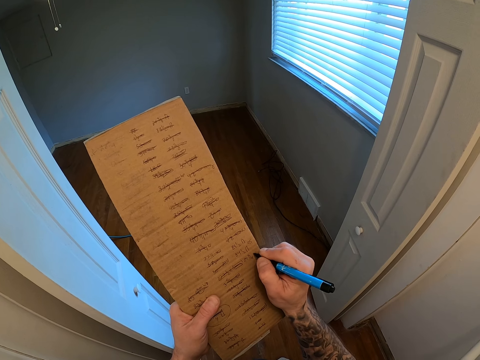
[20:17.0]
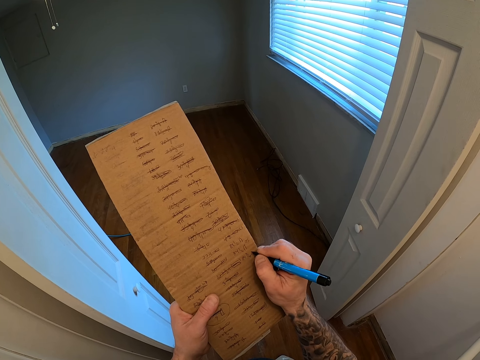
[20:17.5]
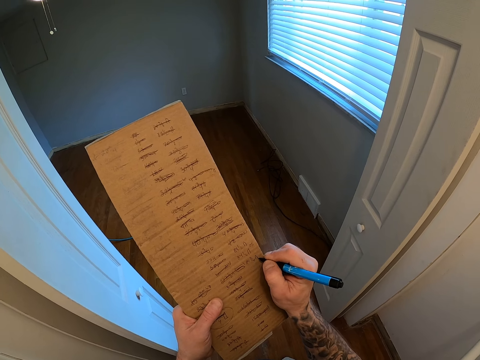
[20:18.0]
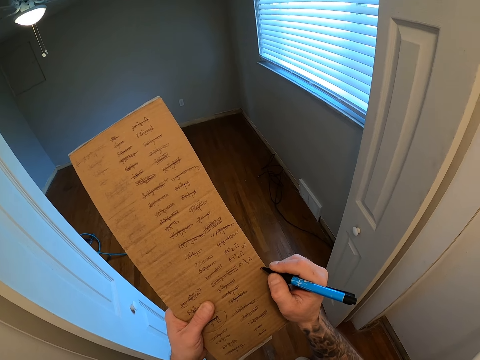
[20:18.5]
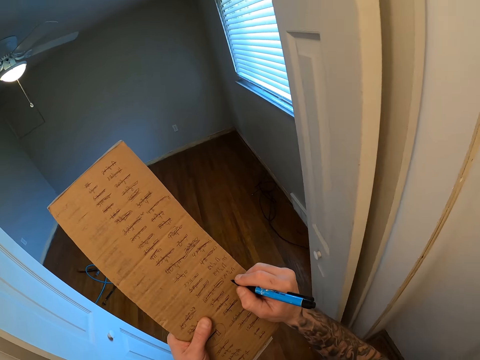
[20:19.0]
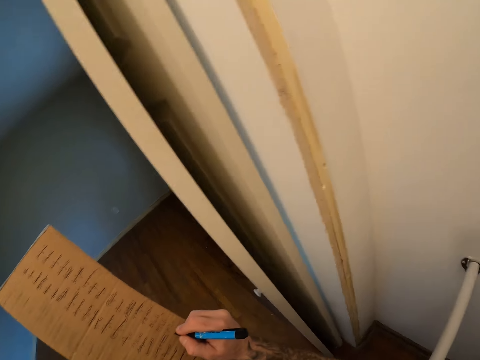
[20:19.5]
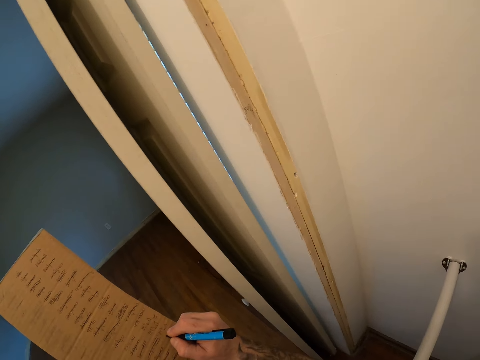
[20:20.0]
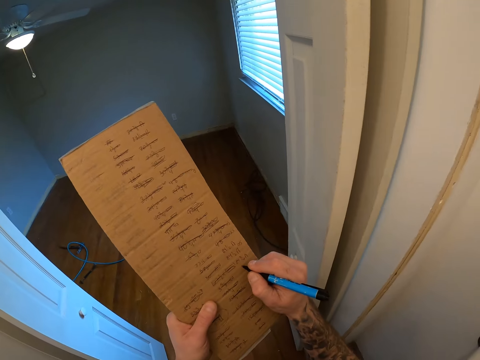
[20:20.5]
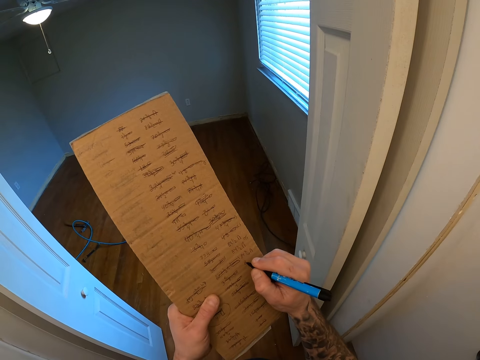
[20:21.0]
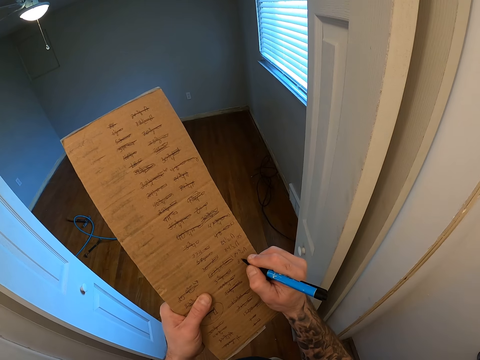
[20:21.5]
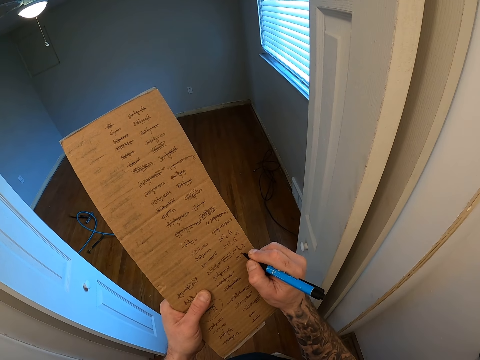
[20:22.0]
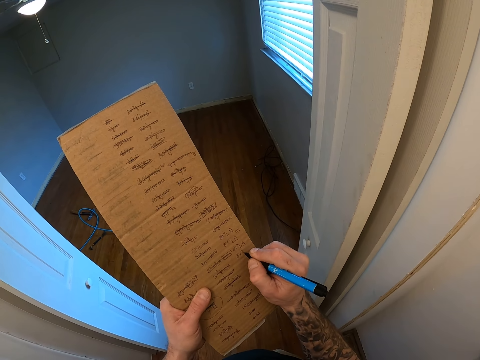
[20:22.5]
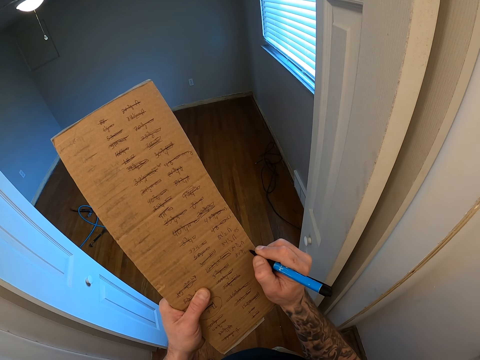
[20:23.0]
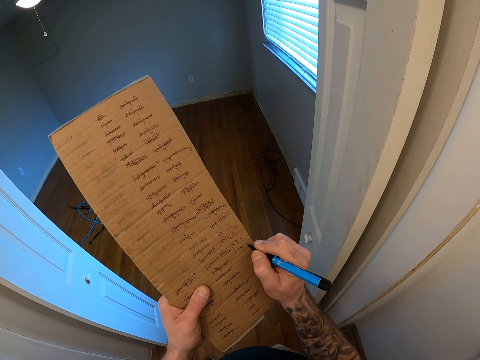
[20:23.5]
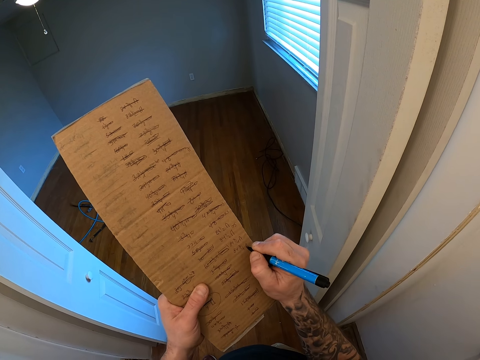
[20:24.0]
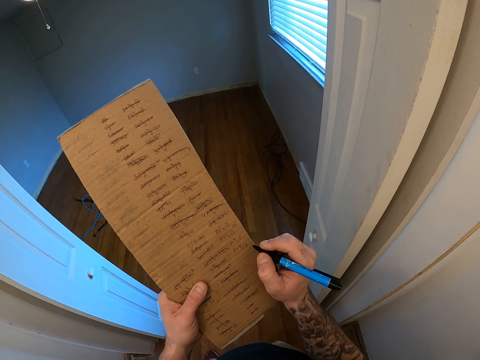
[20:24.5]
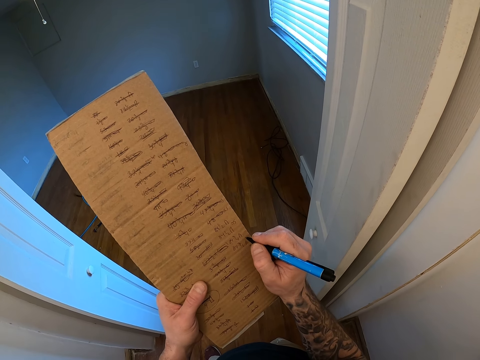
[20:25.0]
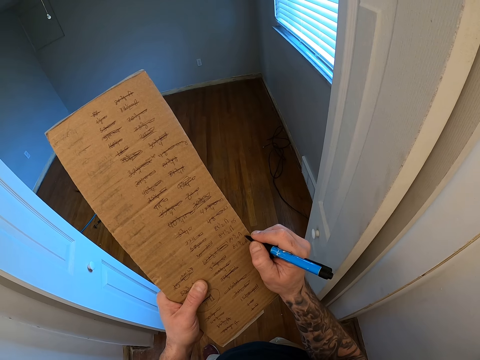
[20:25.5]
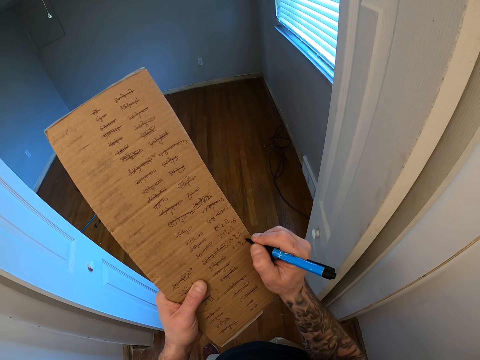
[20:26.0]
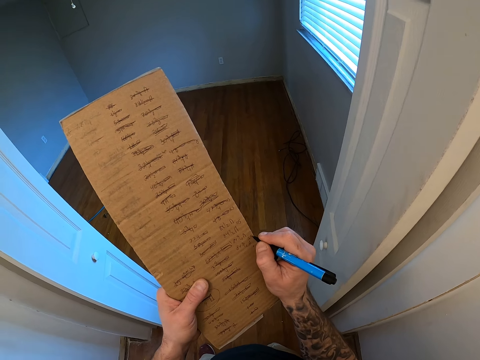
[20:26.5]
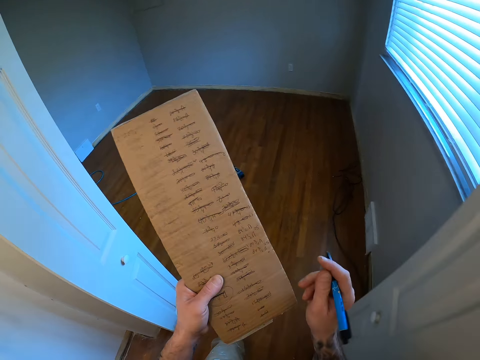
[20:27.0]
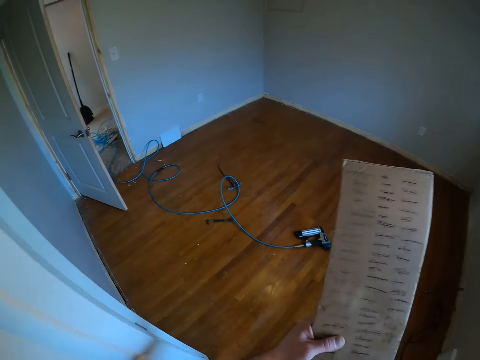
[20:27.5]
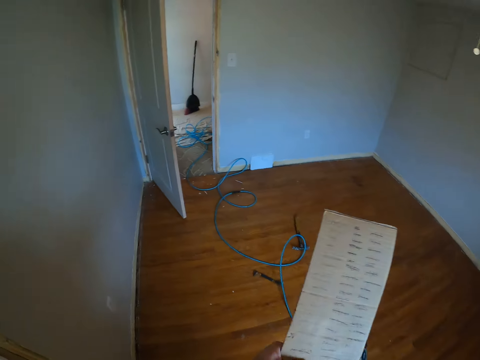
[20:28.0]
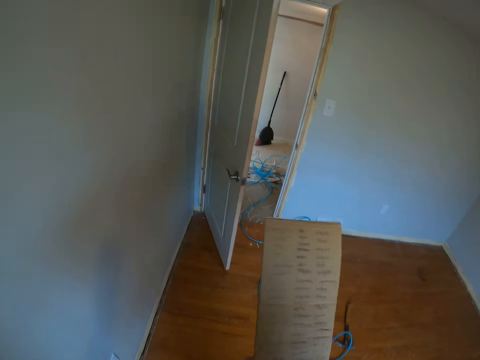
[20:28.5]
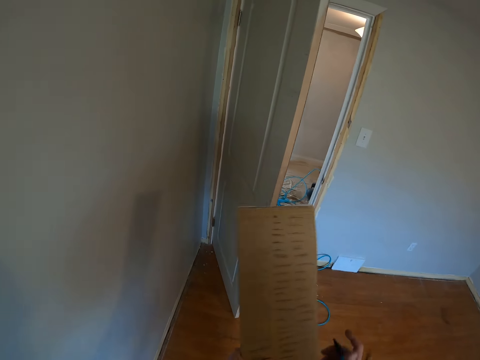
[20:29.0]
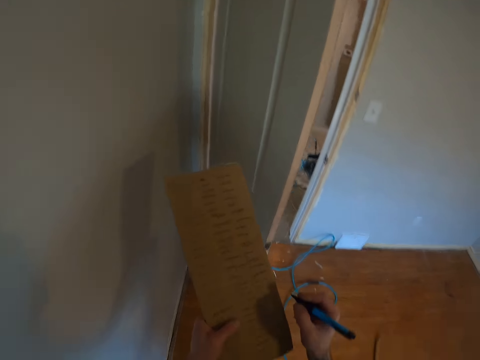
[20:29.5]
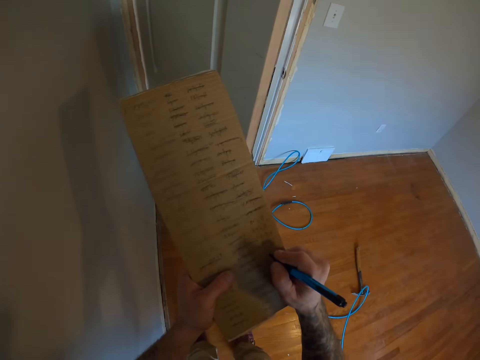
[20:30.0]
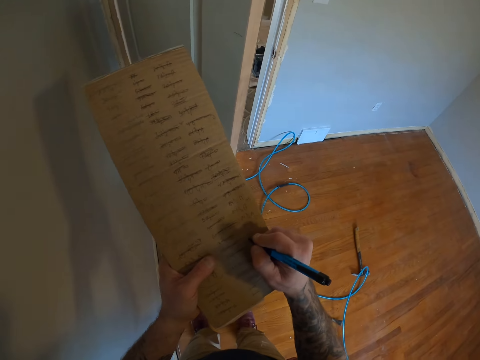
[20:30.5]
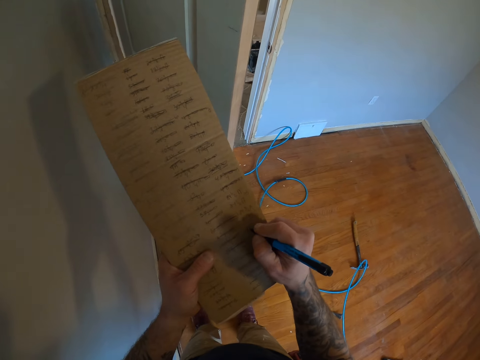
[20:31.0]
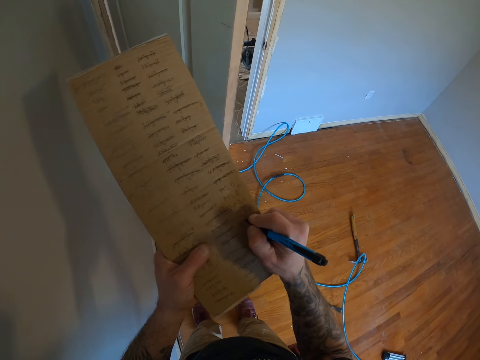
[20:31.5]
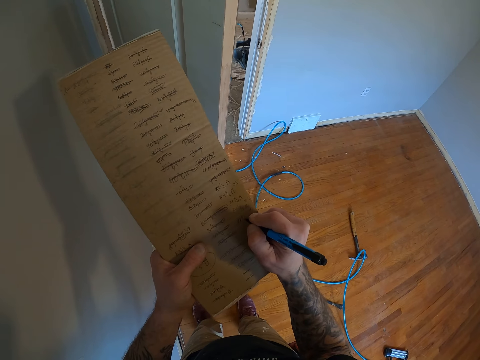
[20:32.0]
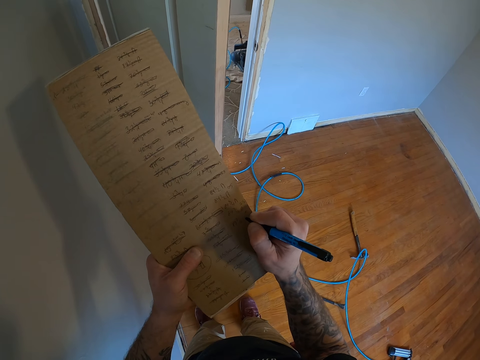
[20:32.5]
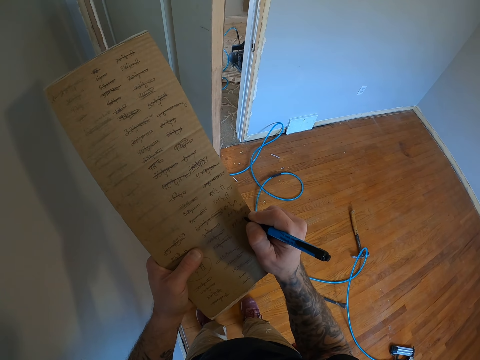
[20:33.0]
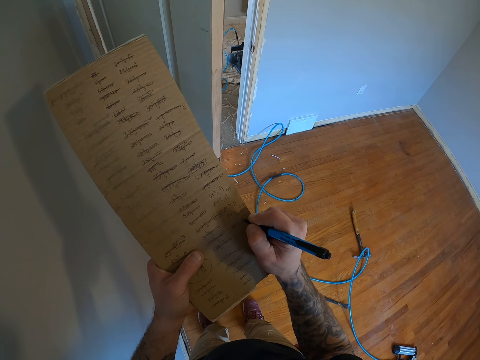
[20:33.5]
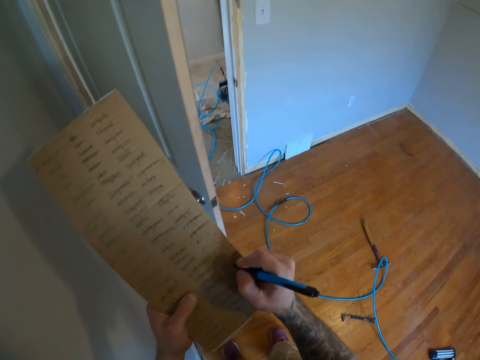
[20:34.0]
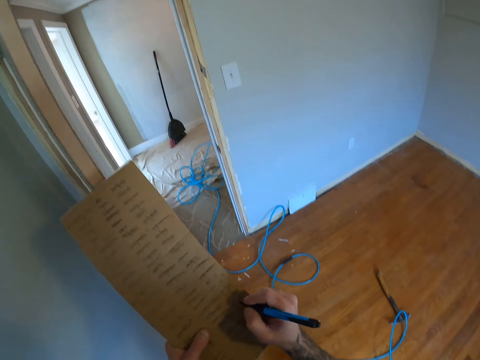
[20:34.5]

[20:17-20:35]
The camera wearer walks on the floor. They stand on the floor. They write the measurements on the carton.

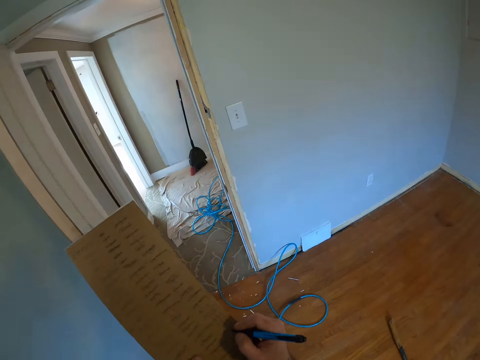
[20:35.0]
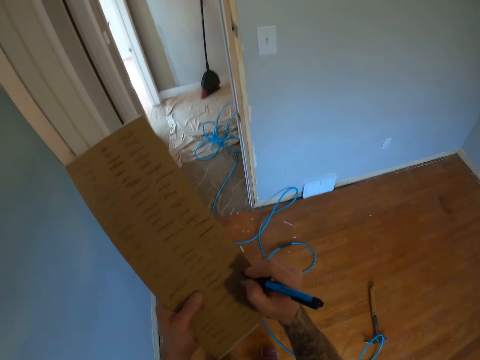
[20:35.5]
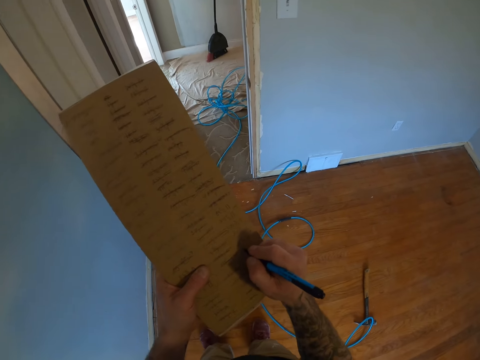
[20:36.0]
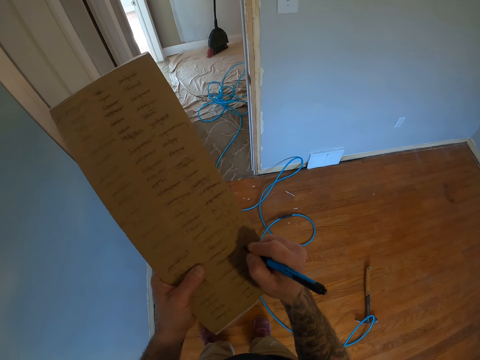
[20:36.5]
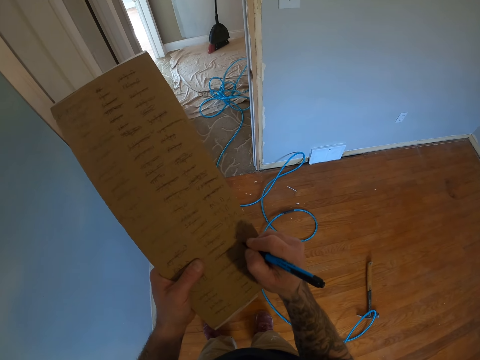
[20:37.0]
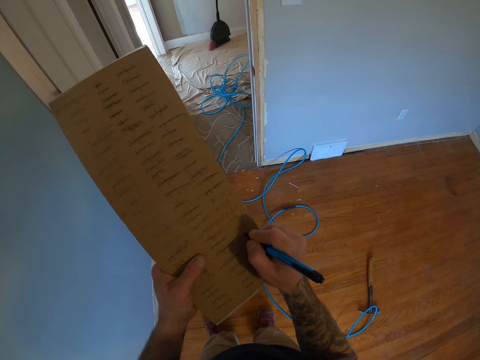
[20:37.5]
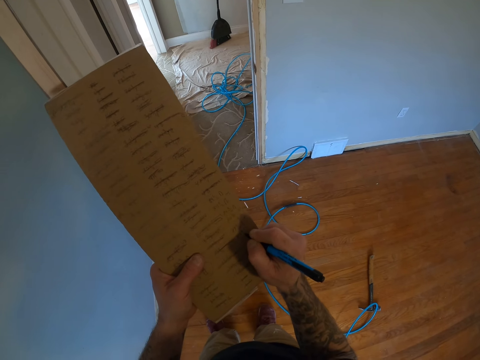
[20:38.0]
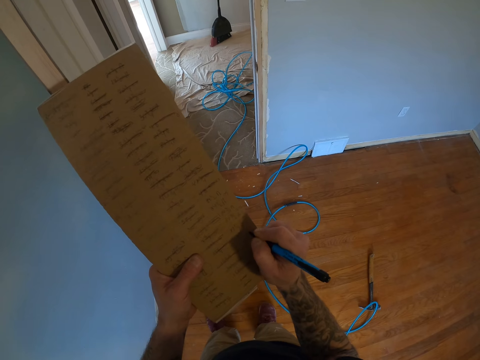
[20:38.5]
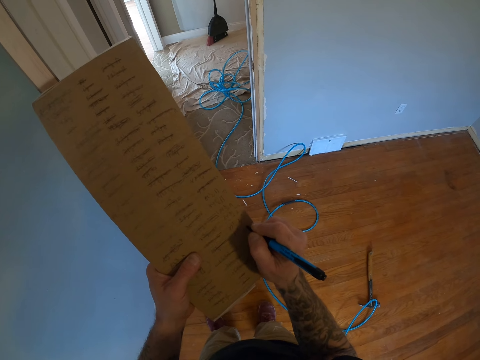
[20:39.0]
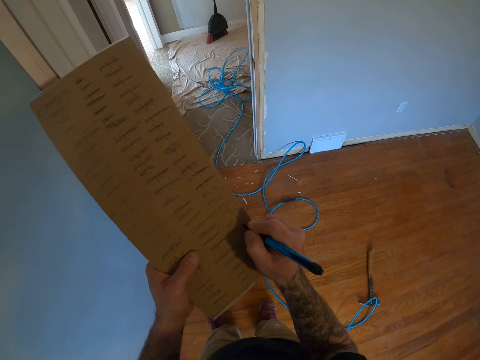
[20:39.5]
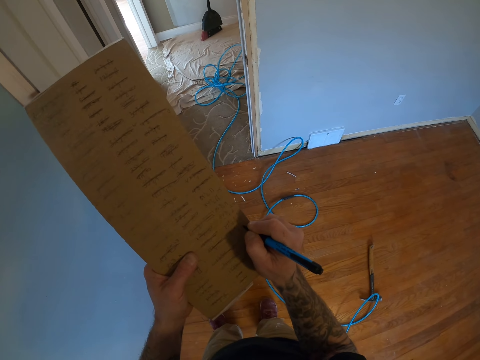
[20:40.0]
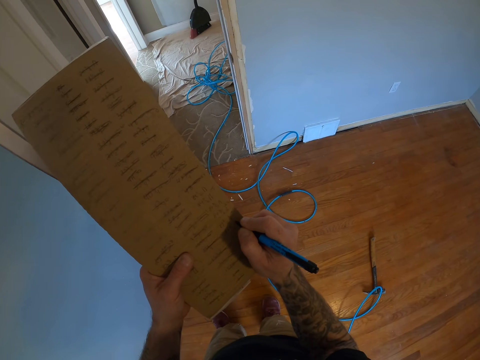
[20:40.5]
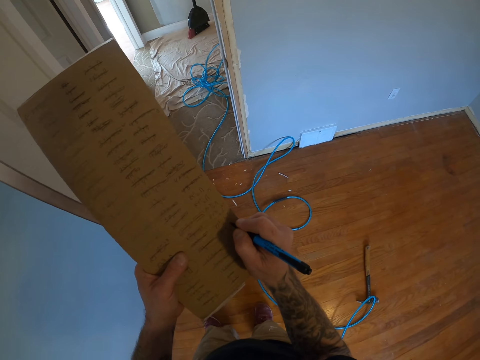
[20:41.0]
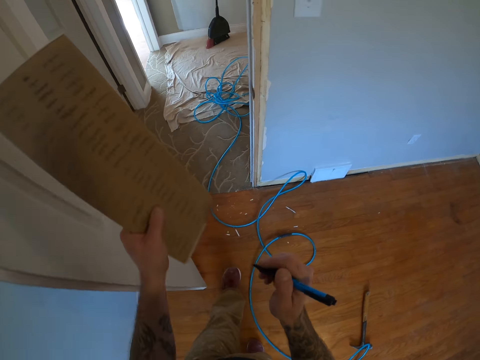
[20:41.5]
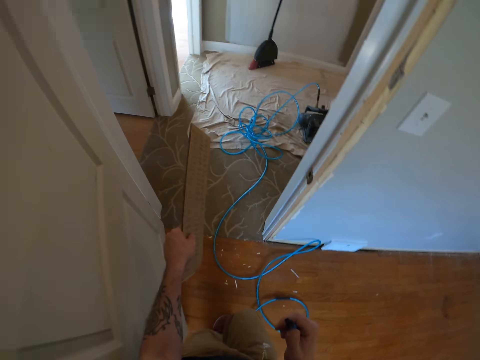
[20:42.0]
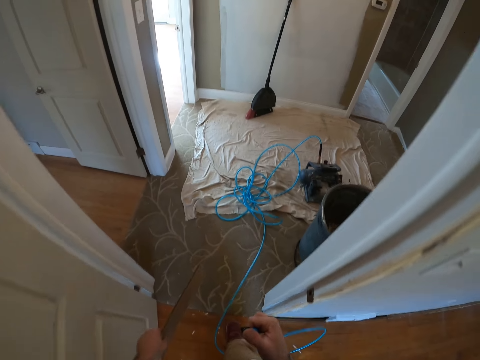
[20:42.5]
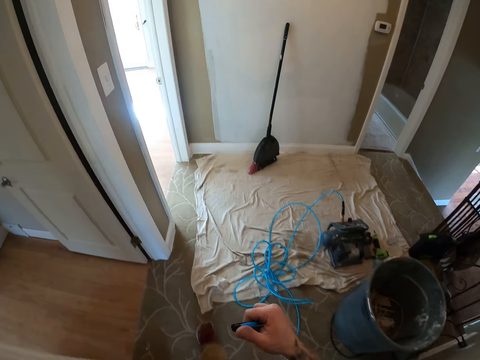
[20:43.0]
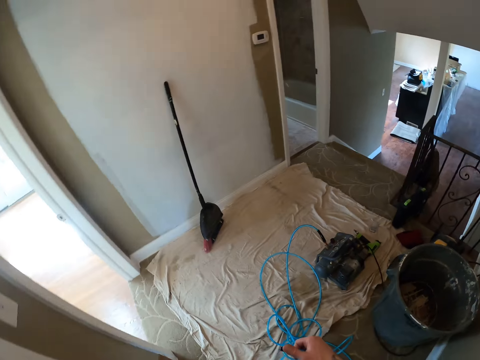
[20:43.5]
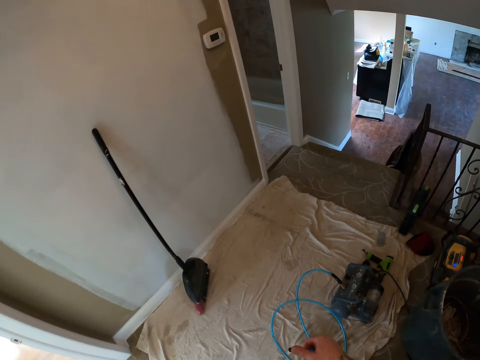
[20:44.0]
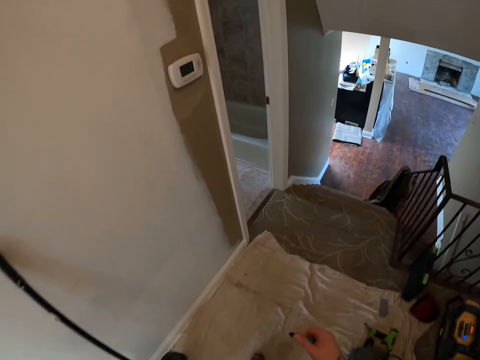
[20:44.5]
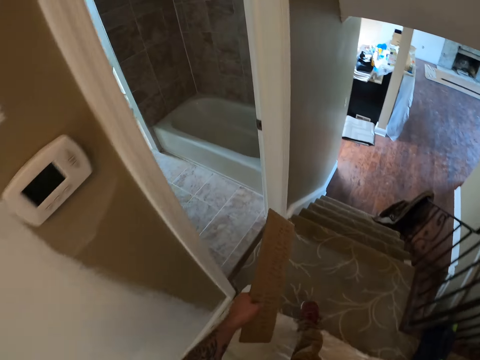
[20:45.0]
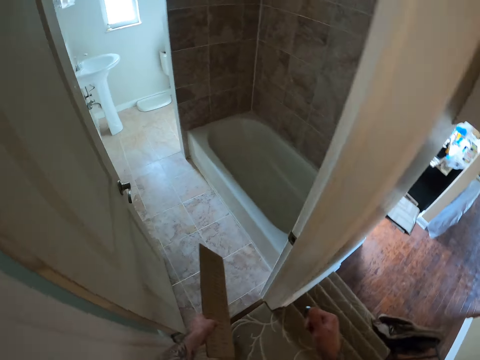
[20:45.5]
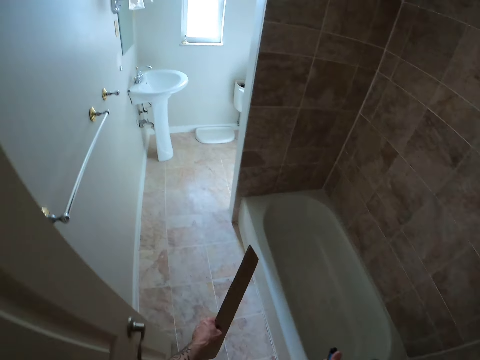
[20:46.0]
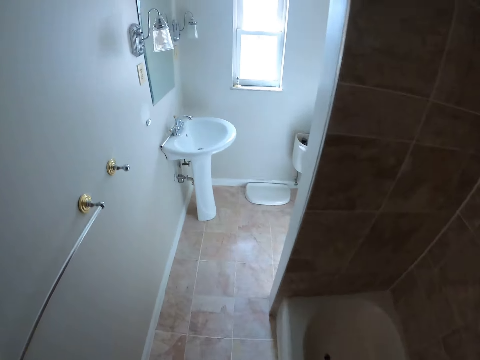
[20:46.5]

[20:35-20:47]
The camera wearer walks on the floor.
